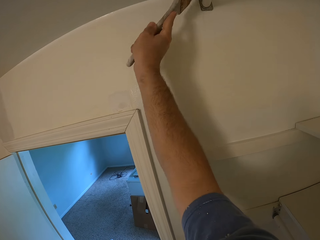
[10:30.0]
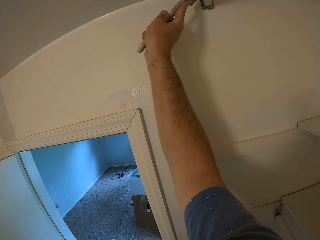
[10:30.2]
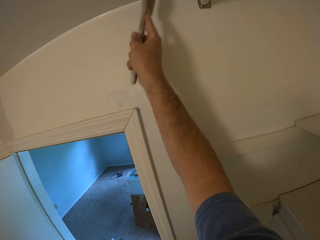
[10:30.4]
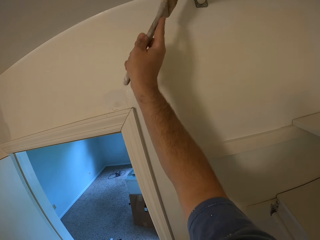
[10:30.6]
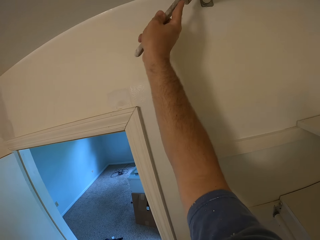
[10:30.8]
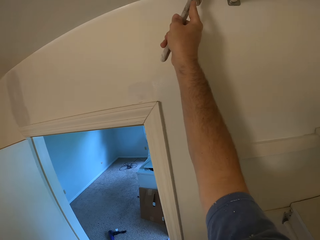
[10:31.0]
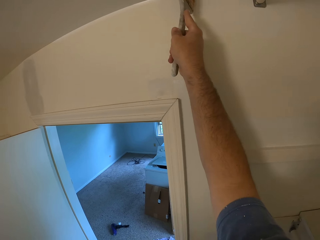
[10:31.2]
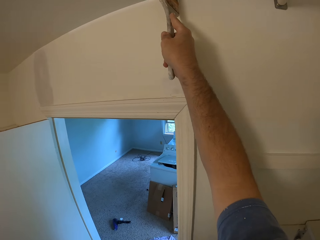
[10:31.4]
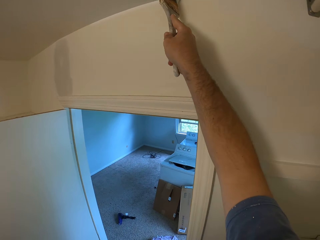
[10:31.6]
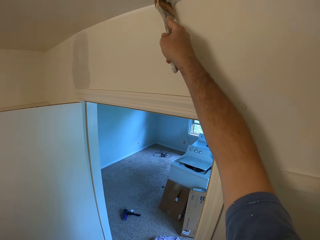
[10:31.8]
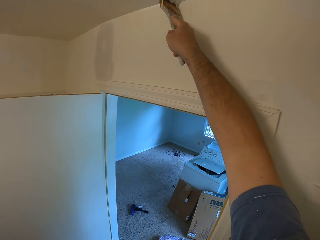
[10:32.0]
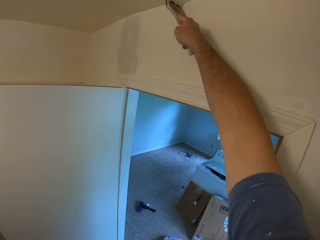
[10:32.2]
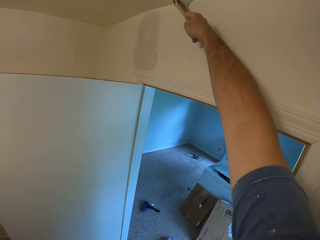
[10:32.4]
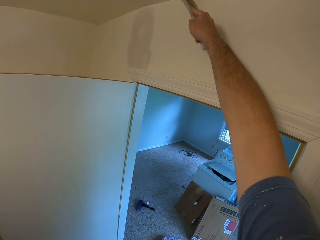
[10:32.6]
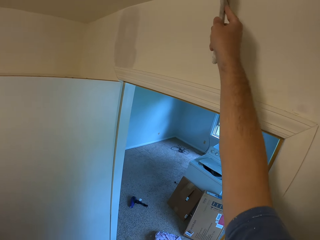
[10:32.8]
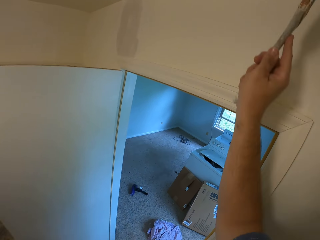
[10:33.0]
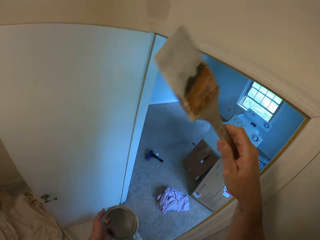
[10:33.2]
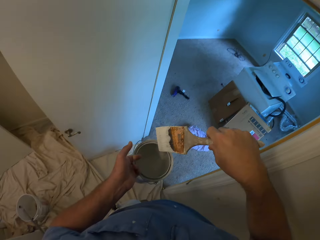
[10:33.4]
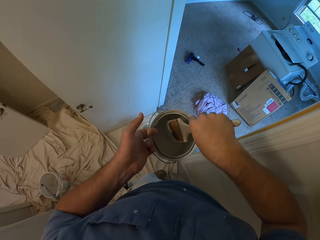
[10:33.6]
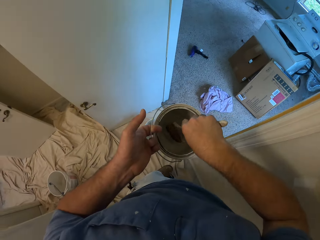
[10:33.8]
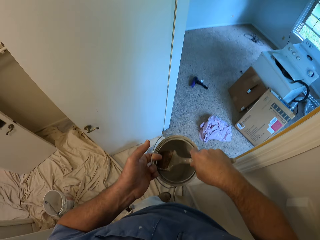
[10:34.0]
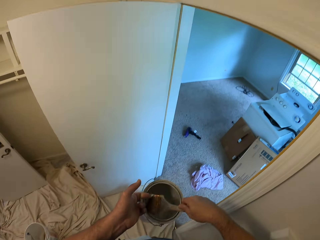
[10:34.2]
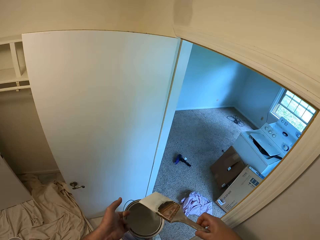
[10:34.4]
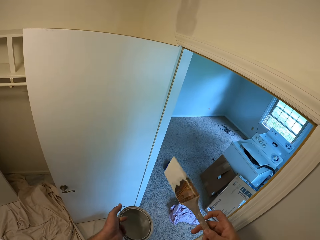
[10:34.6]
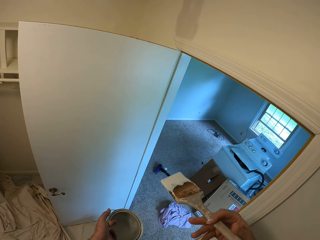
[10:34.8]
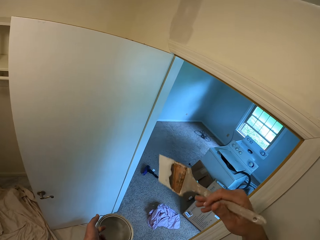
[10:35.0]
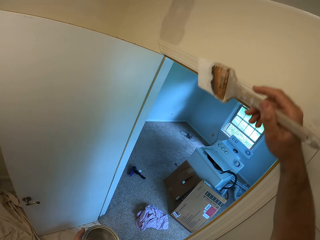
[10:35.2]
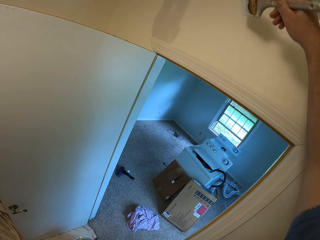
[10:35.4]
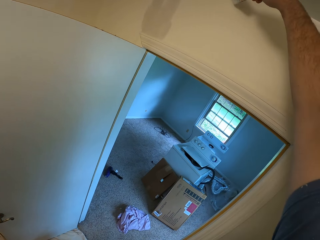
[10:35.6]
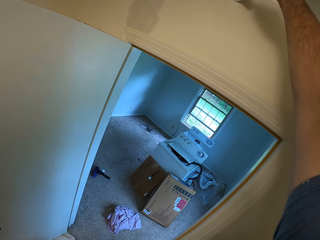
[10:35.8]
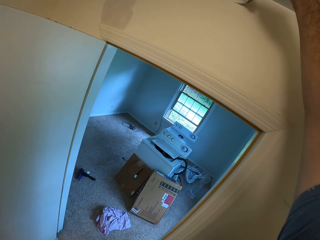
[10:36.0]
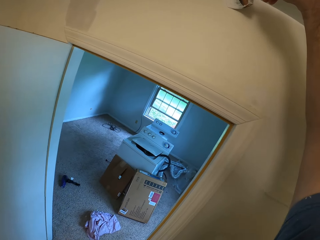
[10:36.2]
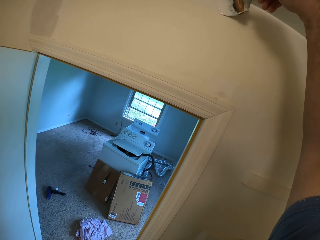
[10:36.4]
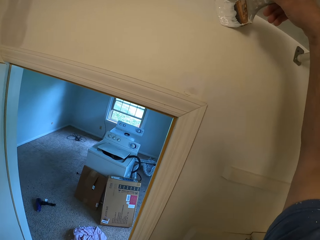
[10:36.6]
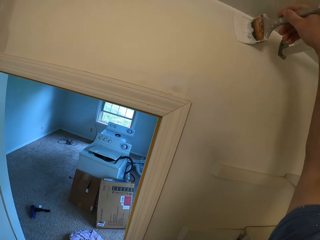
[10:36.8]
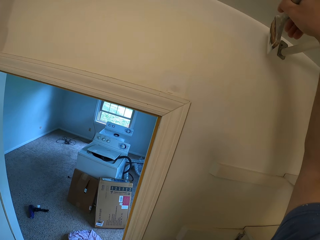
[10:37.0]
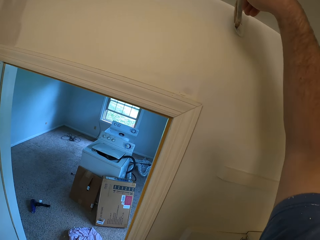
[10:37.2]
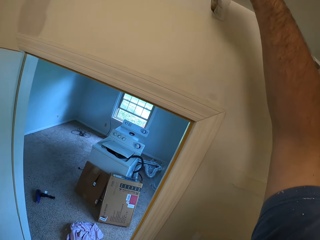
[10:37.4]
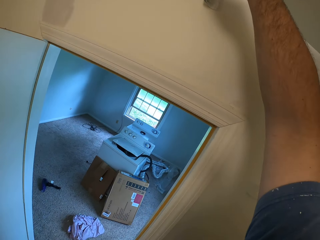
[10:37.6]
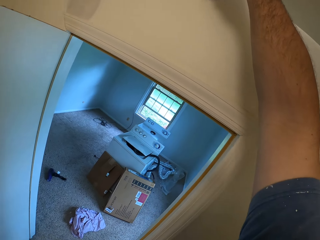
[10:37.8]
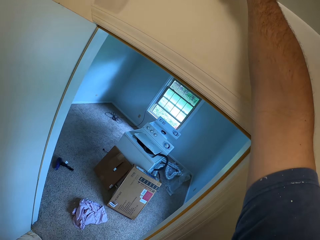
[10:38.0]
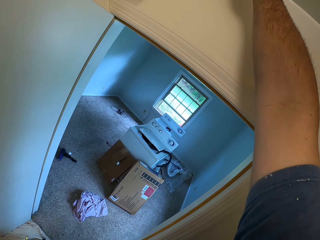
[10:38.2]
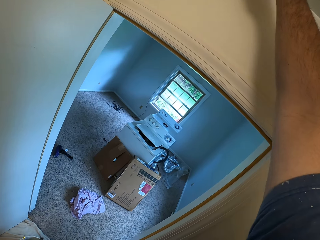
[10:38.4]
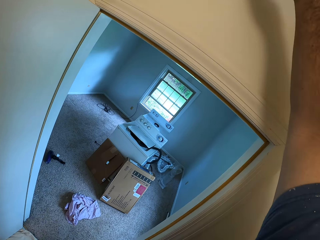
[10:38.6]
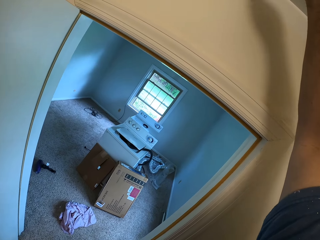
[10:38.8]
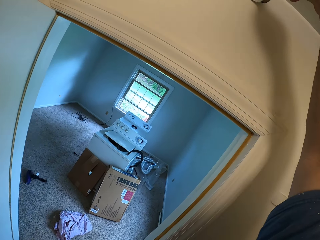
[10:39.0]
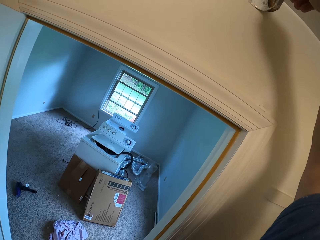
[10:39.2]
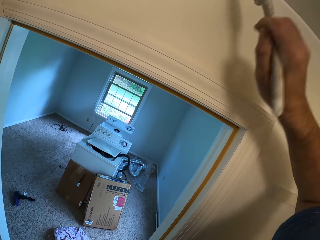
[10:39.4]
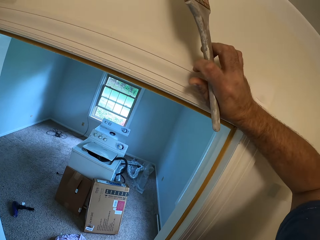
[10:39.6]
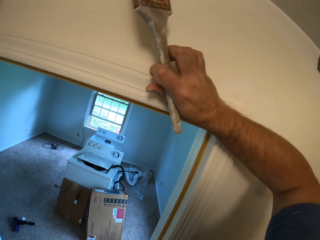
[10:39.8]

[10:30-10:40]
The camera wearer takes paint from the bucket of paint with the paint brush in his right hand. He paints the wall with the paint brush in his right hand.

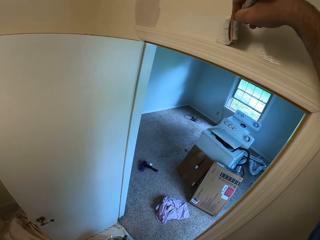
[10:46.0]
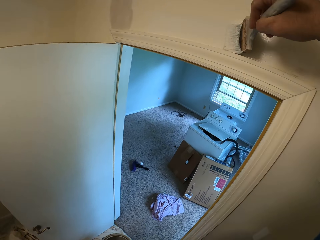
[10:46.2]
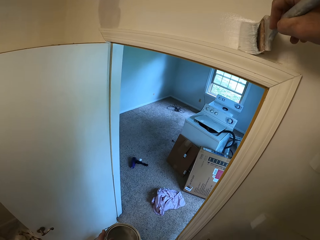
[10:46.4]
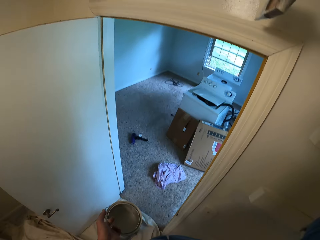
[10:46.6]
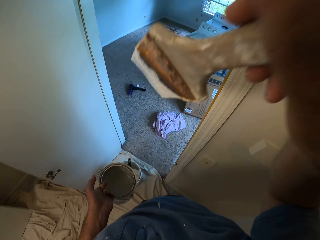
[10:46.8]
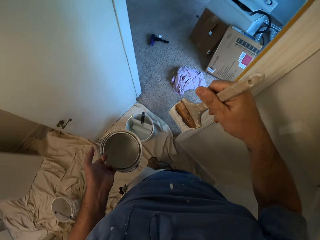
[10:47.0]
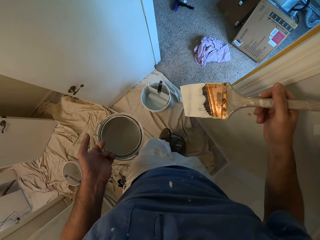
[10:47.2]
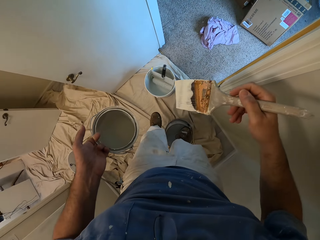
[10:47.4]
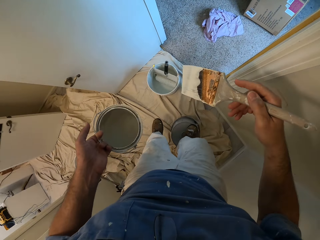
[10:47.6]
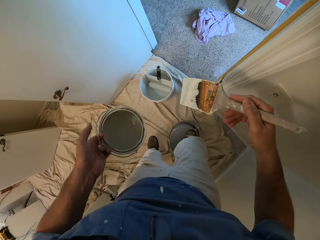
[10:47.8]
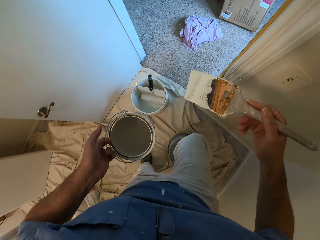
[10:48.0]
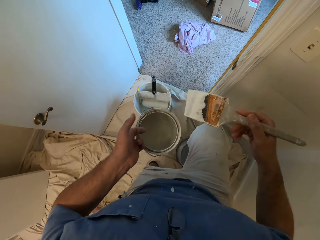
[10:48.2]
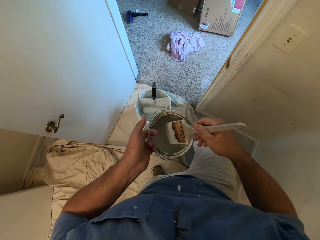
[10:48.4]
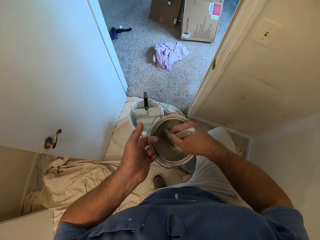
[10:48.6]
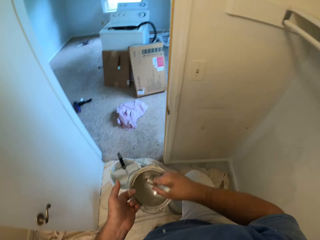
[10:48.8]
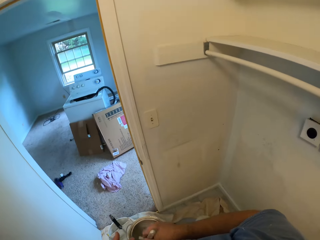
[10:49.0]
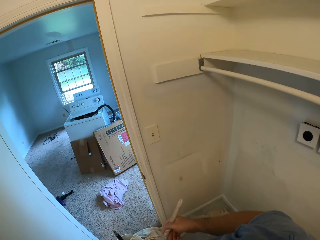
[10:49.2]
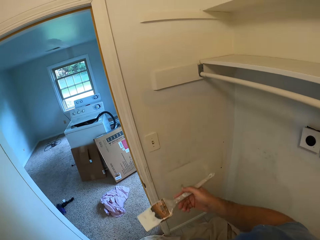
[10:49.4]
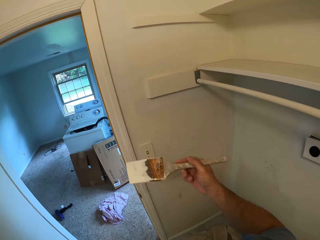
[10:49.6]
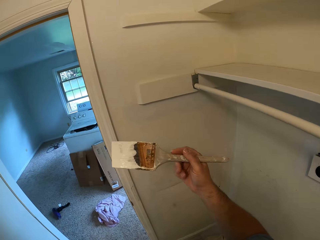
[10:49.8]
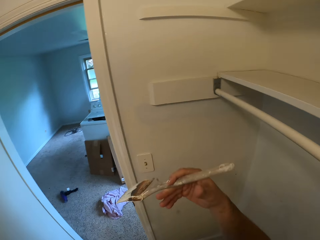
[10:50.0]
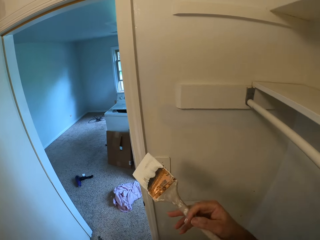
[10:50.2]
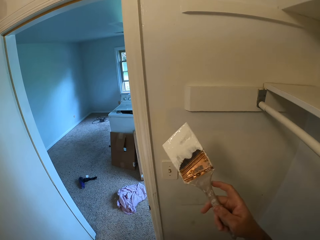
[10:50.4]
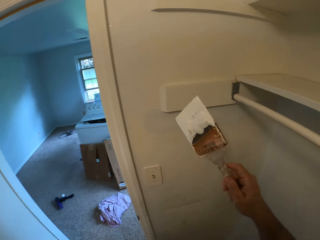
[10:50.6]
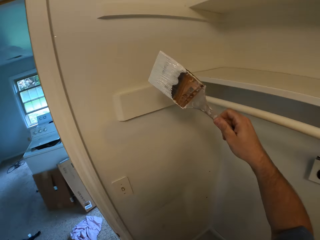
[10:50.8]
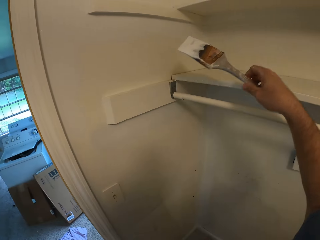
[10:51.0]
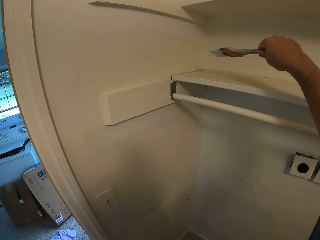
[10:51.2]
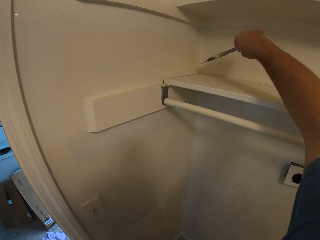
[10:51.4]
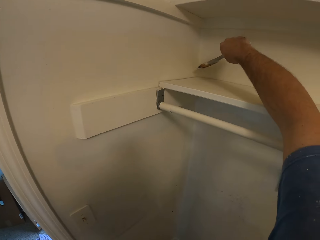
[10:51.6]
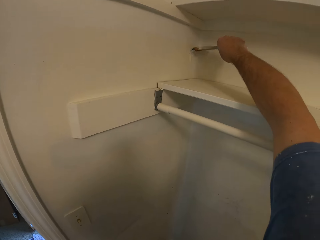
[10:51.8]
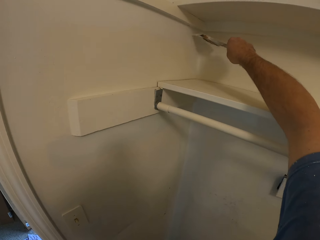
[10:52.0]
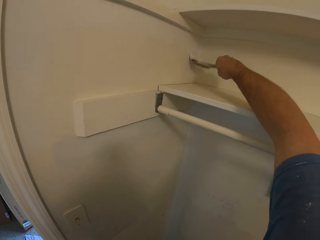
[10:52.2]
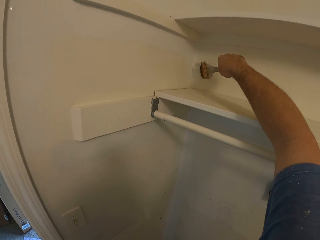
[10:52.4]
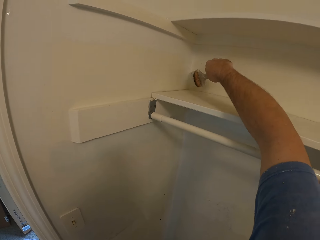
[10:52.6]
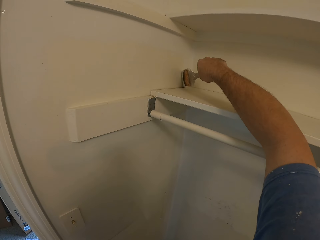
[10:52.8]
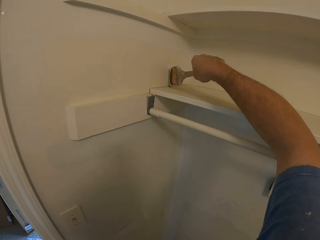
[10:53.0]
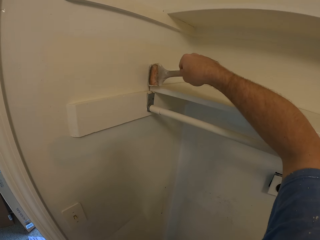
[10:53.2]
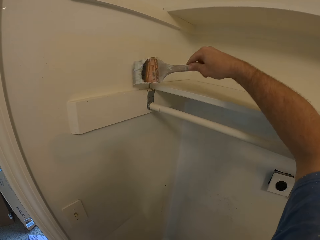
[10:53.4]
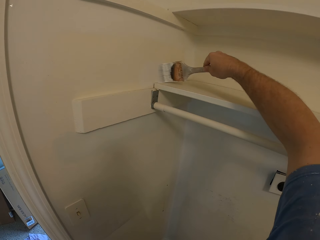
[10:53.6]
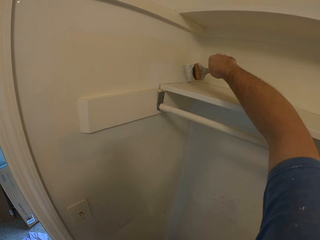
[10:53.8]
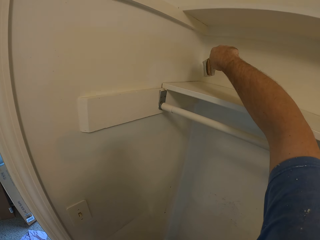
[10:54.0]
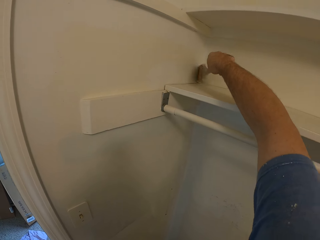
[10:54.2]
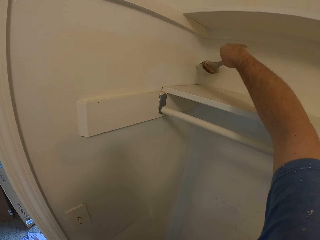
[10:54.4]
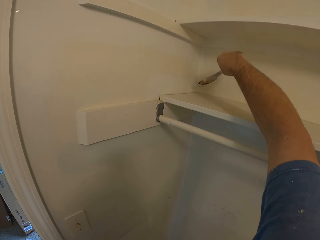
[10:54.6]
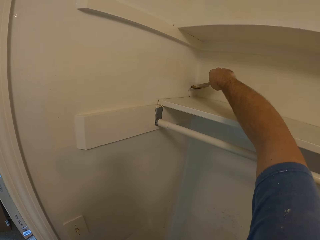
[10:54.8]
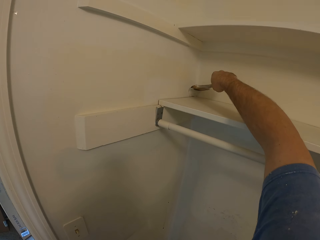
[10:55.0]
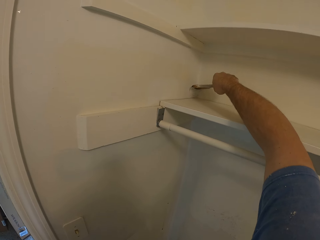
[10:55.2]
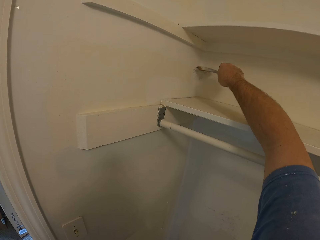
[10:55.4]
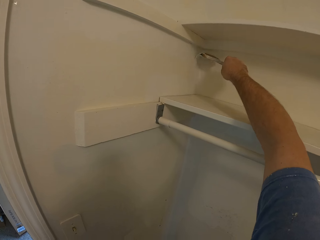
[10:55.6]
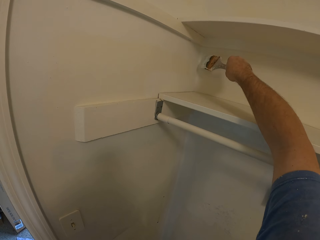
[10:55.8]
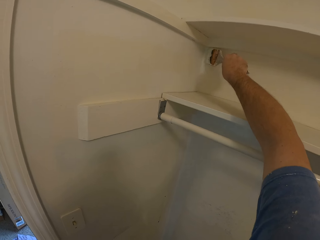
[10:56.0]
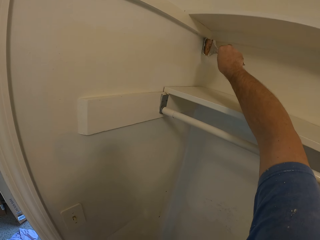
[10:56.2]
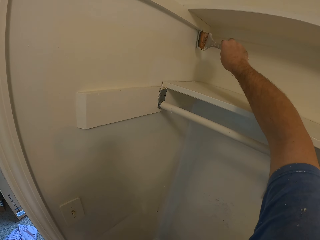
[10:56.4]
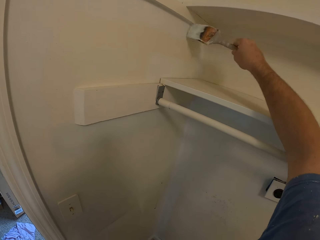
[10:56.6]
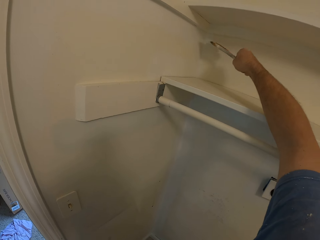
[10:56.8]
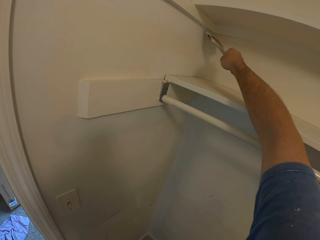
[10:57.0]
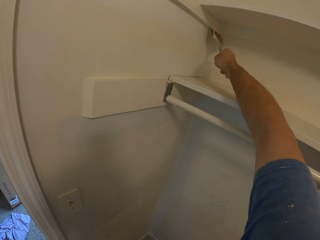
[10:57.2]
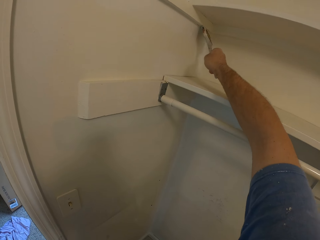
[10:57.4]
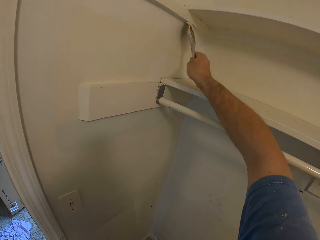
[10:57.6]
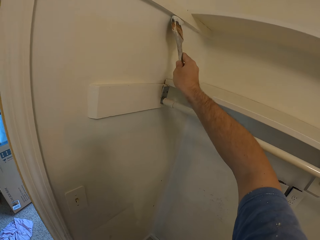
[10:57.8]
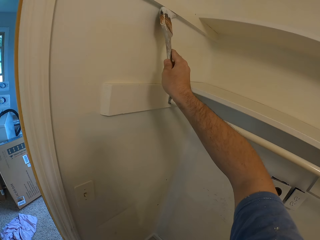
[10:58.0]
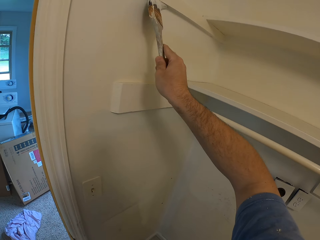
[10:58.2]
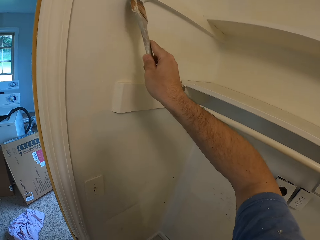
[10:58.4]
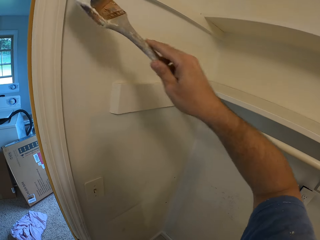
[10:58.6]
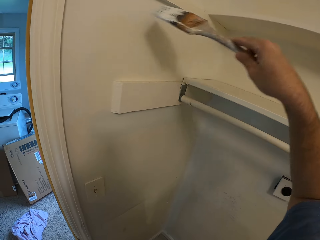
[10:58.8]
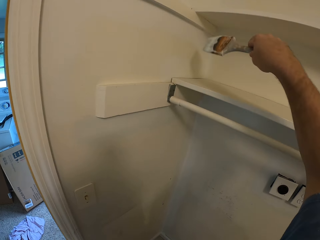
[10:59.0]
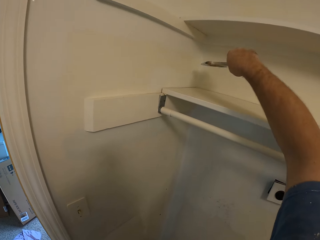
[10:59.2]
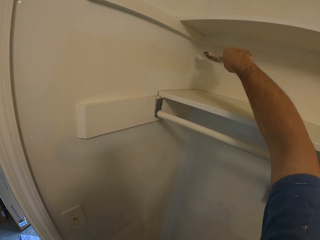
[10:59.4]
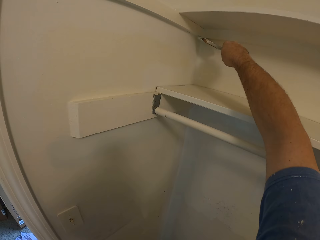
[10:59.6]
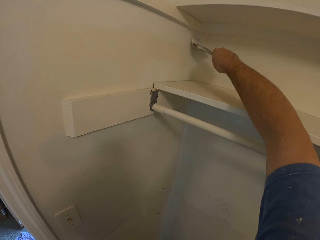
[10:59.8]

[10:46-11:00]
The camera wearer shakes the paint brush. He moves his left leg down from the top of a bucket to the floor. He takes paint from the bucket of paint with the paint brush in his right hand. He paints the wall with the paint brush in his right hand.
